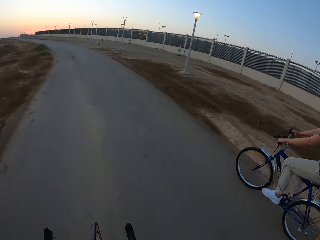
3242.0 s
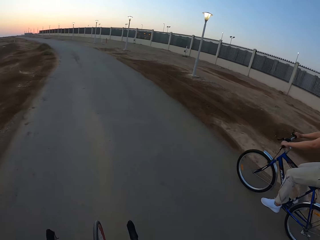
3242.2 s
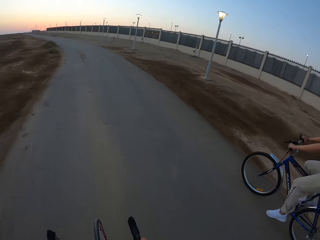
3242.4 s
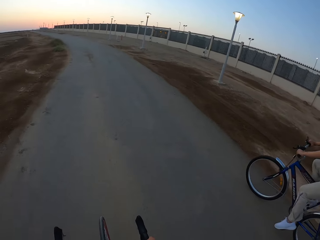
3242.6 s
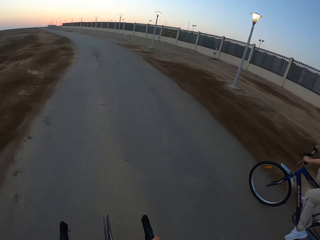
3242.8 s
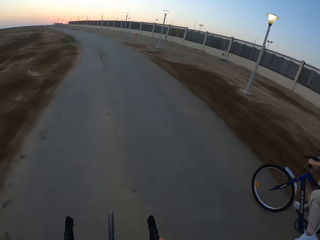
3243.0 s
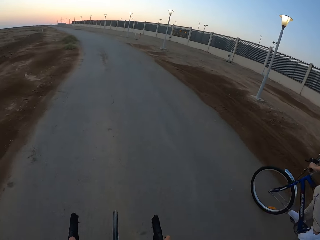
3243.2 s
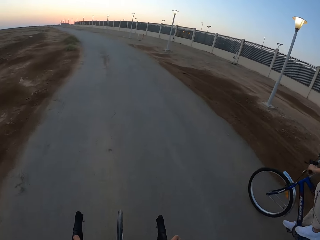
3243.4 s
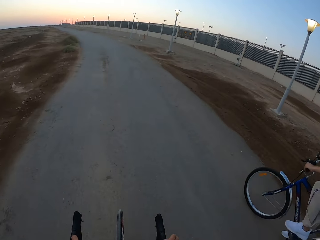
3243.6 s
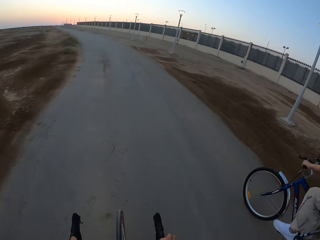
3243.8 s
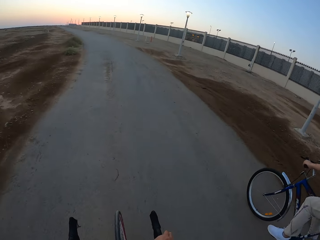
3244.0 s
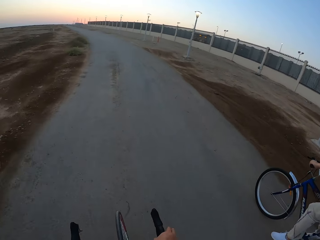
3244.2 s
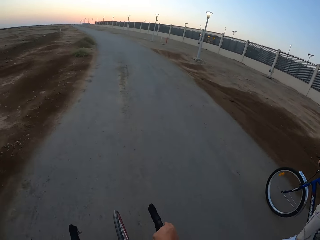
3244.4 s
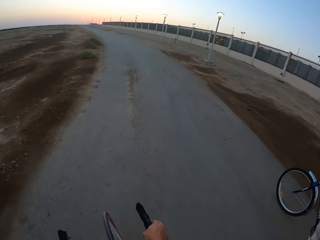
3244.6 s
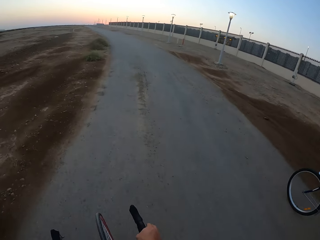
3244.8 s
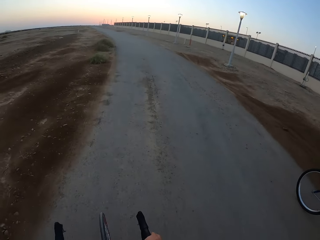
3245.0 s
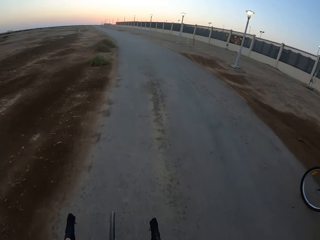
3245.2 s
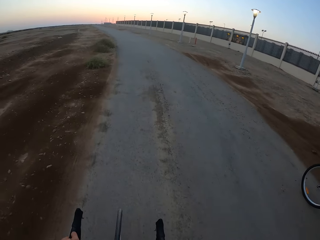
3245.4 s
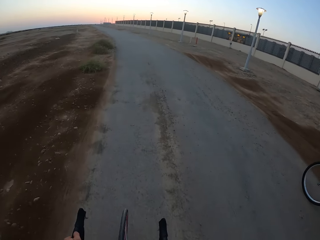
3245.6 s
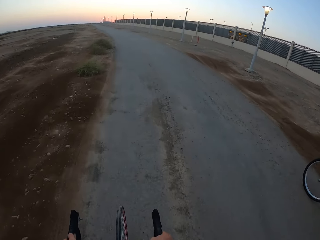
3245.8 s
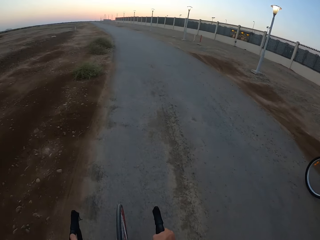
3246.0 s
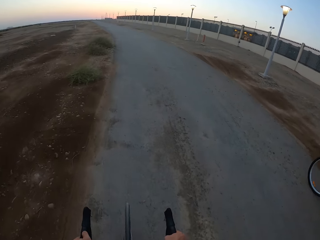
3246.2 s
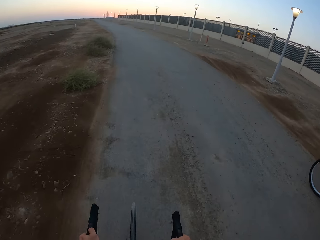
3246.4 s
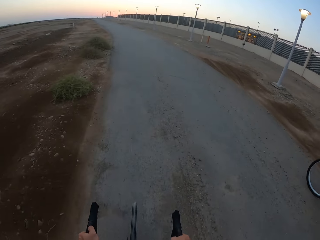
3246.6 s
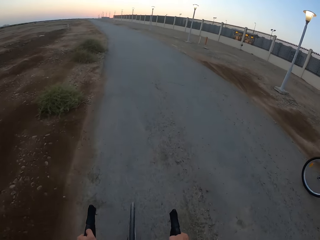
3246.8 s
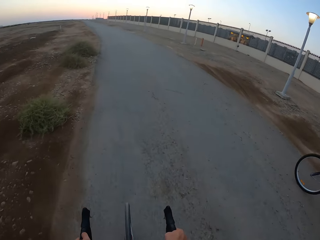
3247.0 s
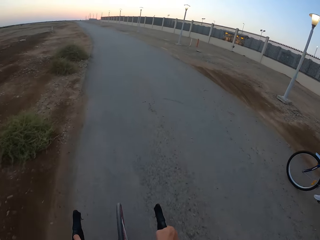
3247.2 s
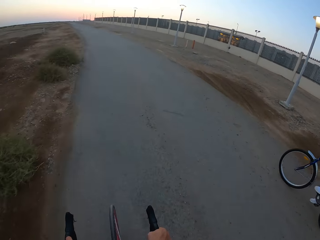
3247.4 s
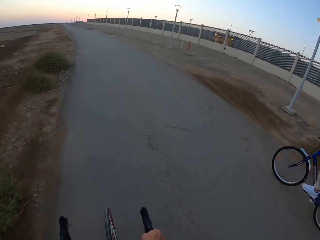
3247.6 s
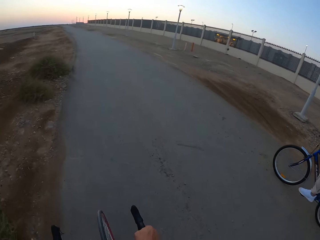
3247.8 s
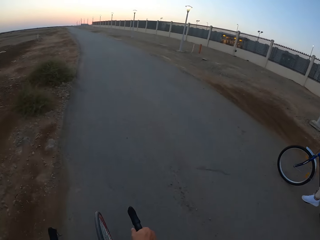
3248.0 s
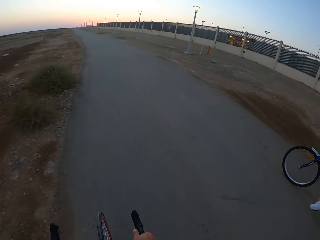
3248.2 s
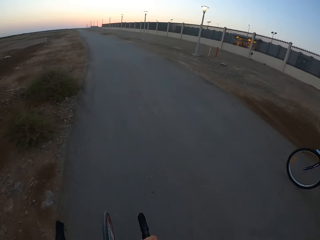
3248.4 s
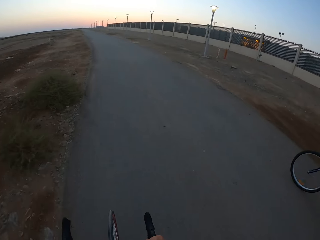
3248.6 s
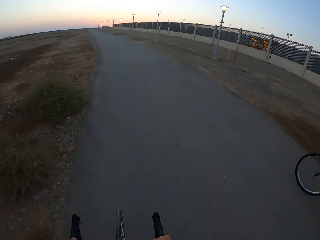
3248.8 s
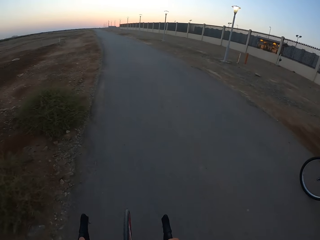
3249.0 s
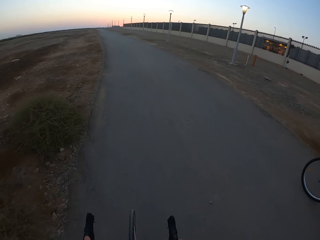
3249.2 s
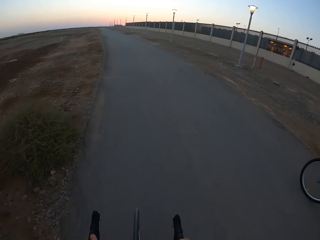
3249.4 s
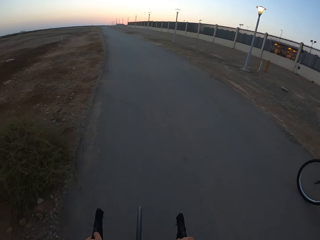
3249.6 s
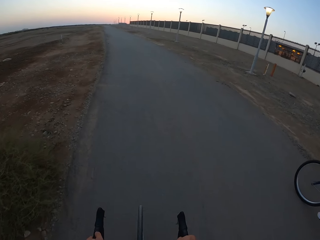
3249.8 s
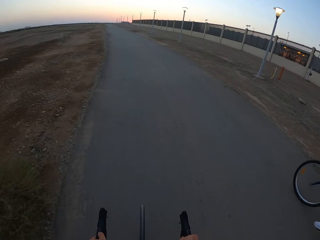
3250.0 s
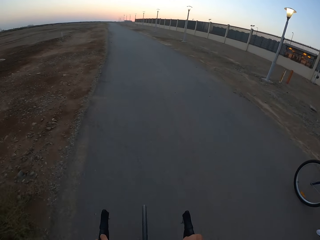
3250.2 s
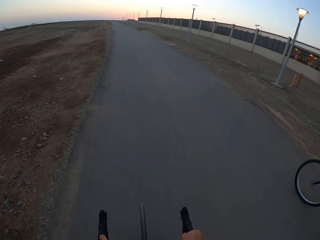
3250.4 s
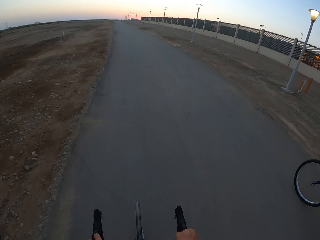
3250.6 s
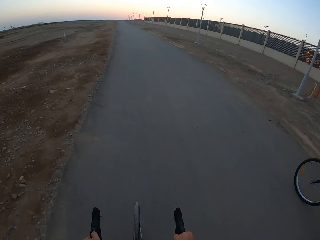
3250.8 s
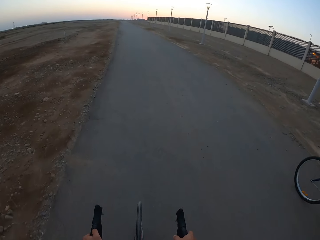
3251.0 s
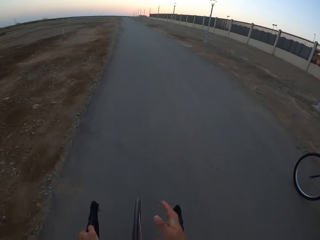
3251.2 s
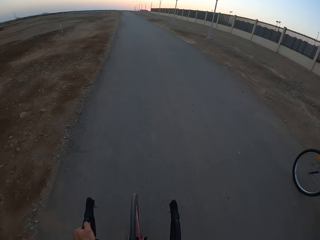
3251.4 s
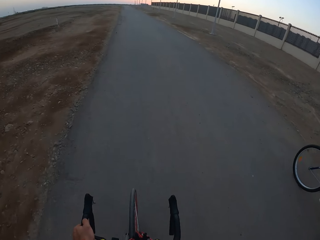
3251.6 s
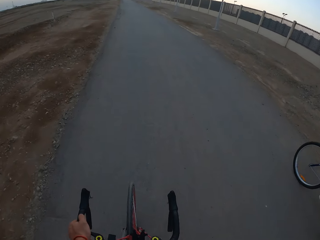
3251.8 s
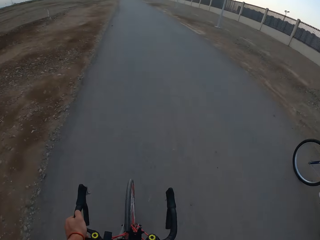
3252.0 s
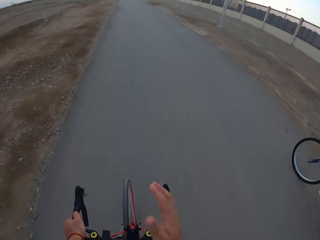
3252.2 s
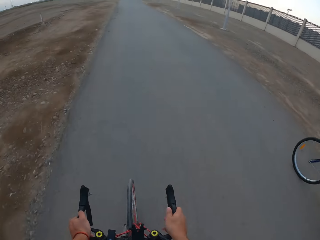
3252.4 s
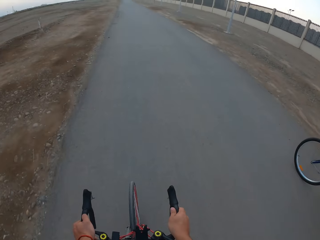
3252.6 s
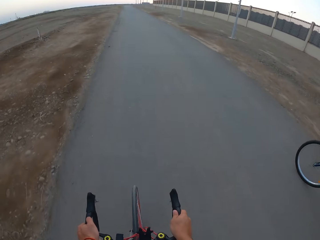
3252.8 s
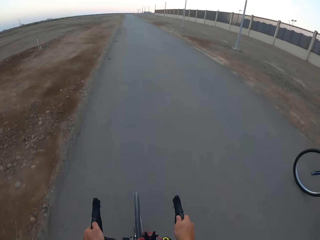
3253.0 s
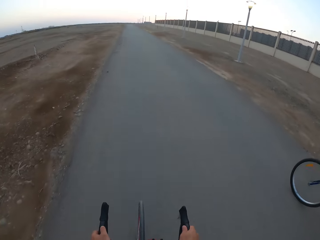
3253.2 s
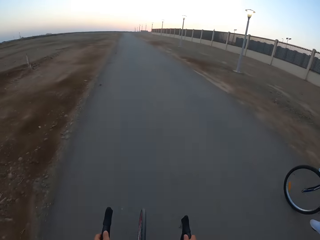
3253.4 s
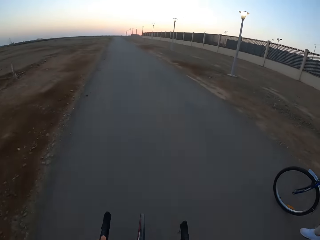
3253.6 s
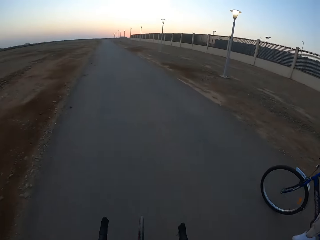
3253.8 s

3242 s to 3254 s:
The camera wearer rides the bicycle.

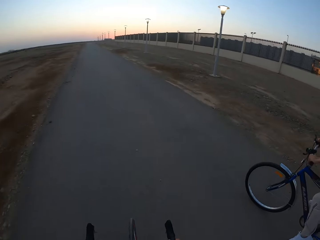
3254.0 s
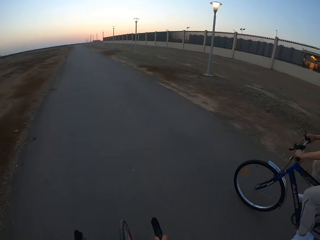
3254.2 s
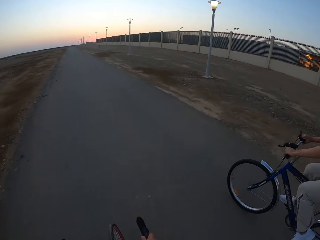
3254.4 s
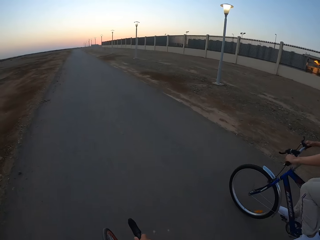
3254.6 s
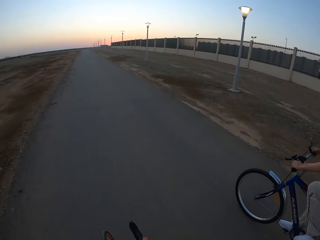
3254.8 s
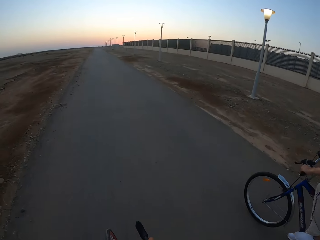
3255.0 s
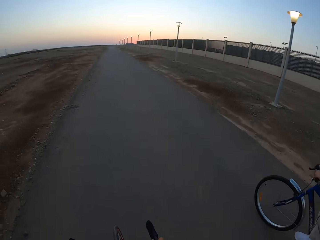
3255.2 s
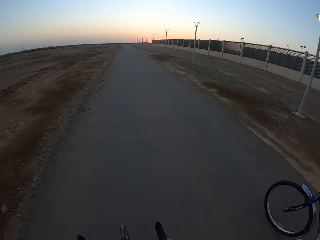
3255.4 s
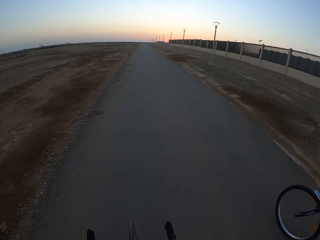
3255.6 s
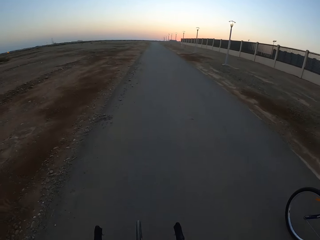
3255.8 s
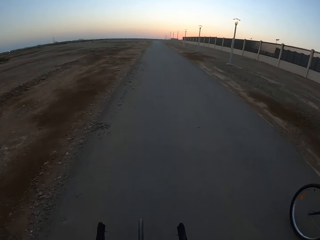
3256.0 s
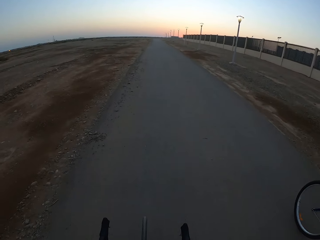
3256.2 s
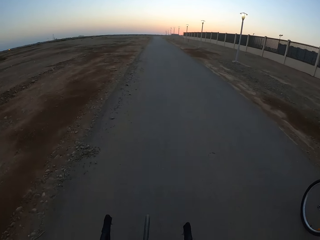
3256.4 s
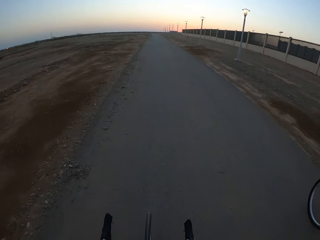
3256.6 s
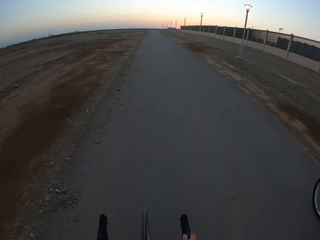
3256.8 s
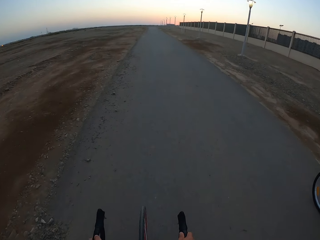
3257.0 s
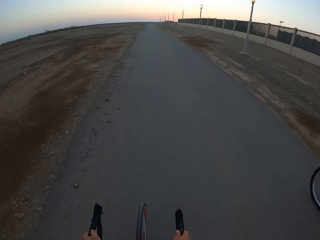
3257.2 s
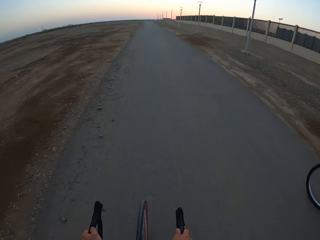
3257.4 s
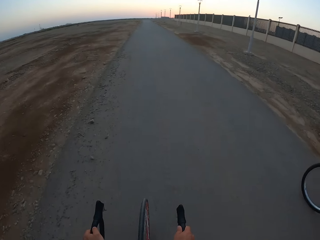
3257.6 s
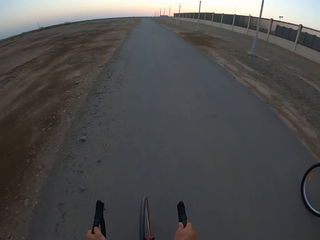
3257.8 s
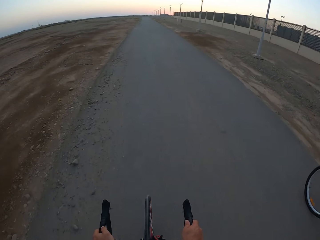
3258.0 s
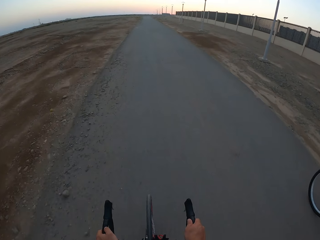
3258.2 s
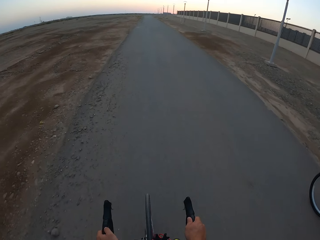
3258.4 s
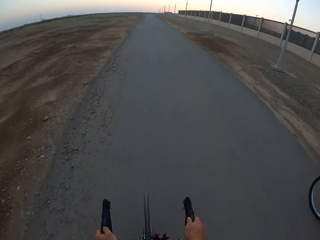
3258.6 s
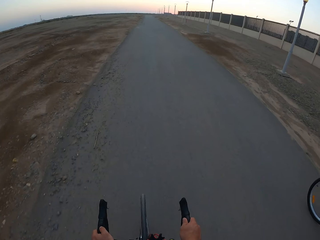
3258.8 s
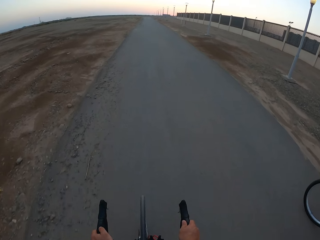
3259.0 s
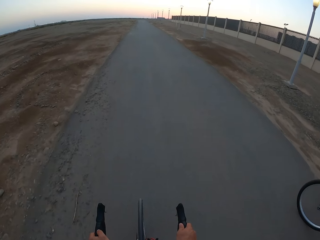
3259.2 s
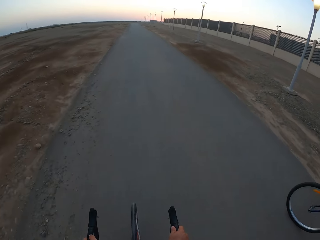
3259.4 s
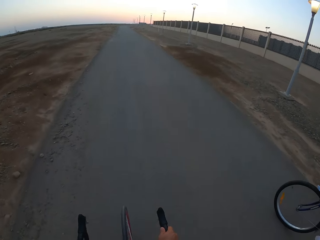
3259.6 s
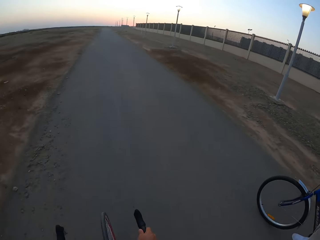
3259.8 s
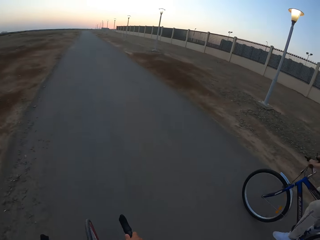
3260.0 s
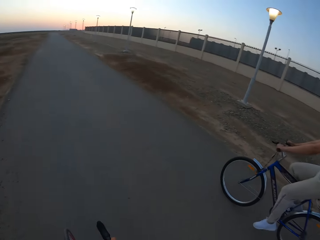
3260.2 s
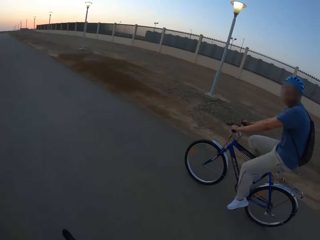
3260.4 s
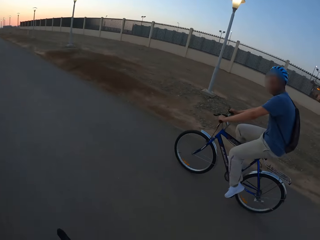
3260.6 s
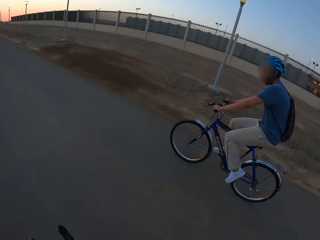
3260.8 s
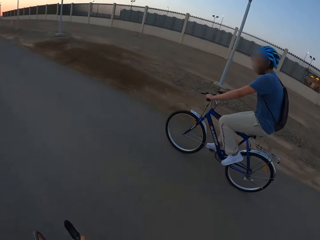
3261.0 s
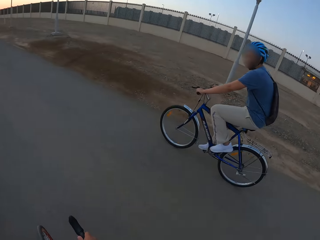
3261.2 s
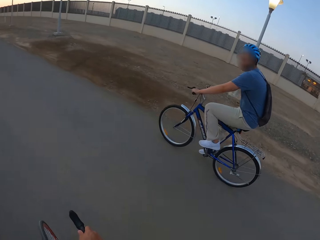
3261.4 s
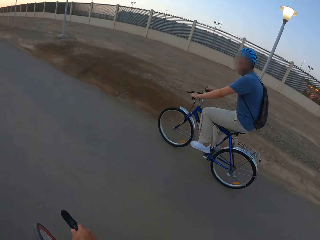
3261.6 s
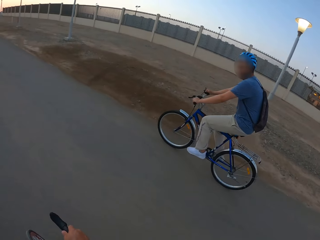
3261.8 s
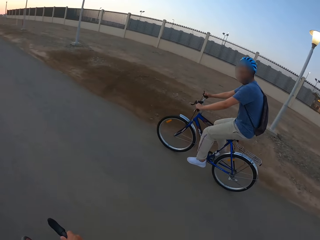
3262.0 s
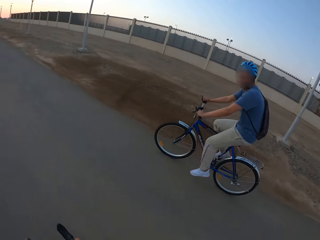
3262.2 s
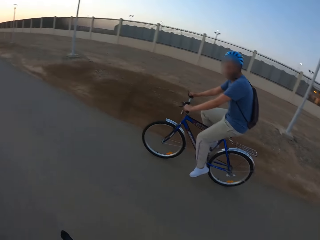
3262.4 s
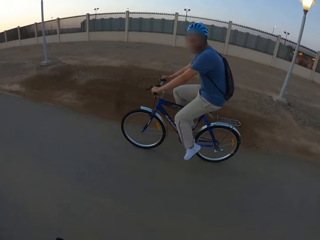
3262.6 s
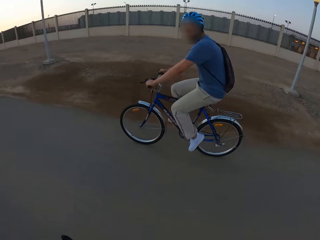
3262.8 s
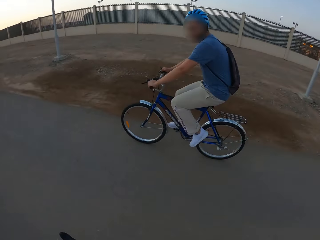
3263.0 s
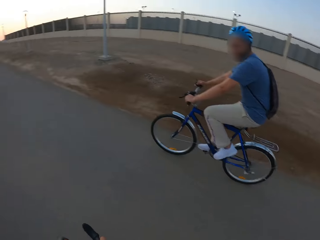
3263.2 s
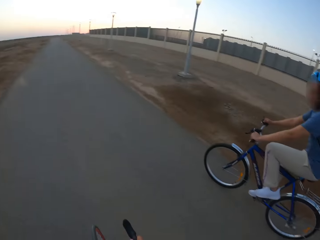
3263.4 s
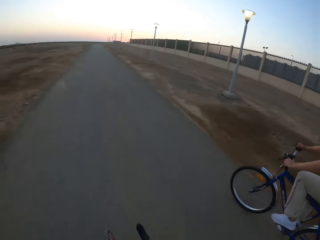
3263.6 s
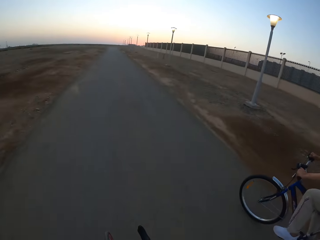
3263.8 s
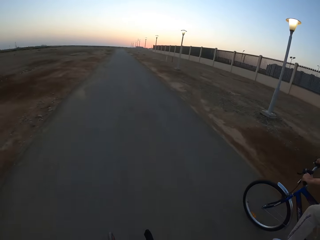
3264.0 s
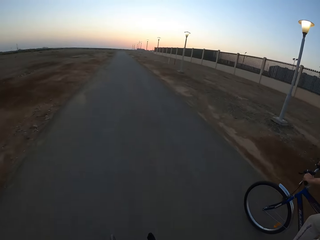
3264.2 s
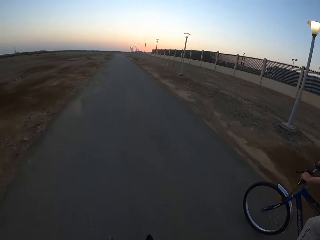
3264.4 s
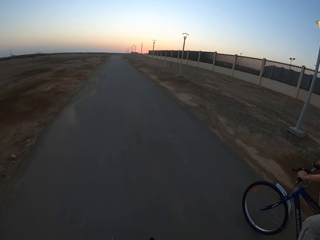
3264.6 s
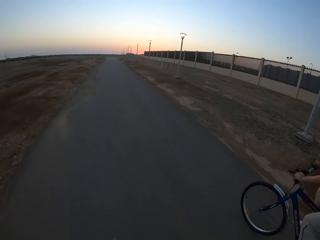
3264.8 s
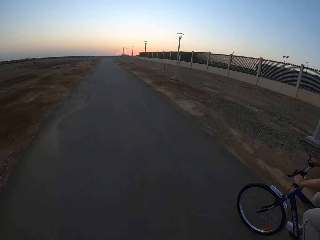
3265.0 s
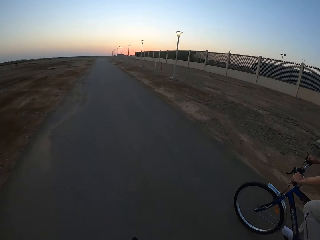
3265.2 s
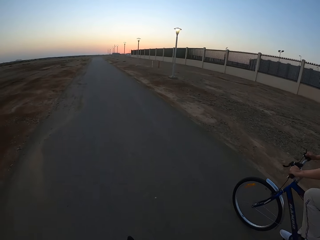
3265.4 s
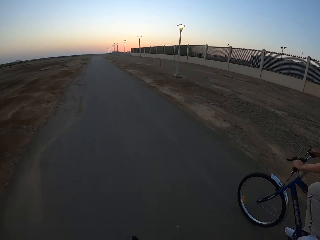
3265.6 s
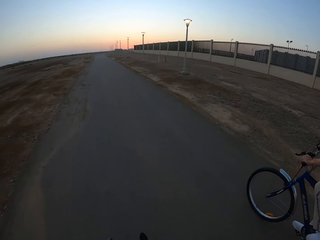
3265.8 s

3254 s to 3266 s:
A man rides a bicycle ahead of the camera wearer.
